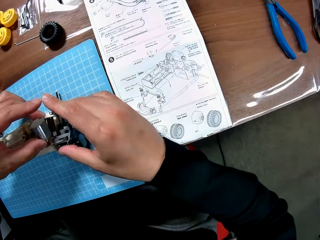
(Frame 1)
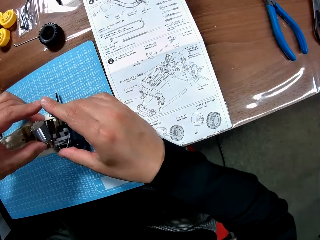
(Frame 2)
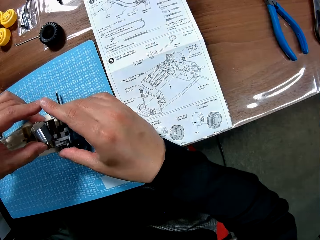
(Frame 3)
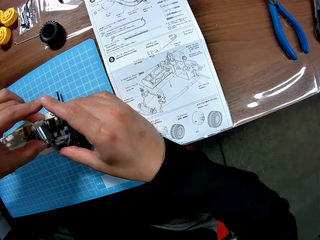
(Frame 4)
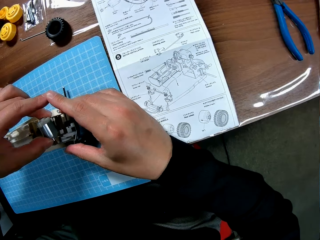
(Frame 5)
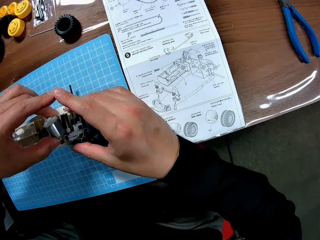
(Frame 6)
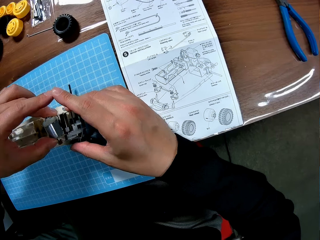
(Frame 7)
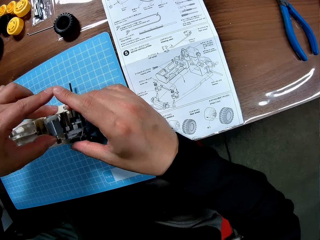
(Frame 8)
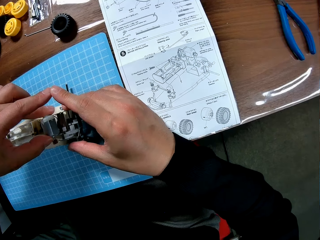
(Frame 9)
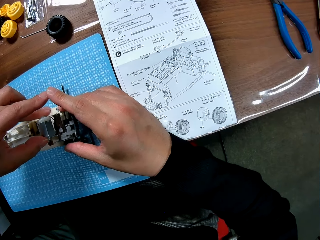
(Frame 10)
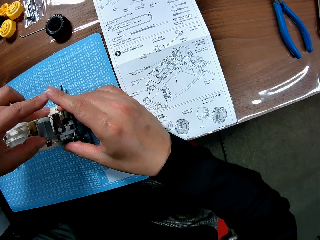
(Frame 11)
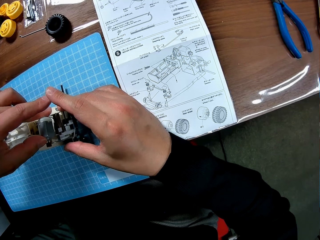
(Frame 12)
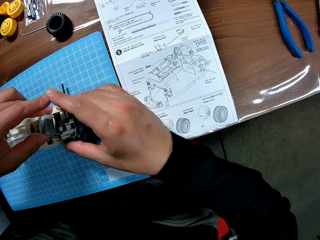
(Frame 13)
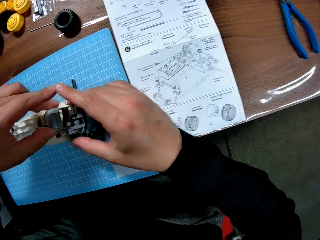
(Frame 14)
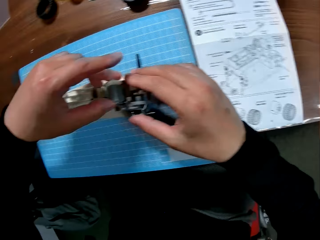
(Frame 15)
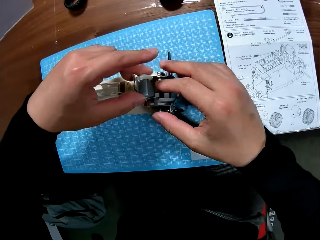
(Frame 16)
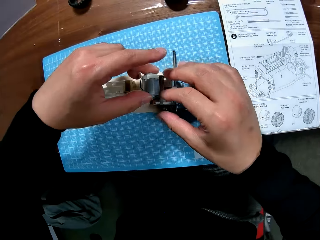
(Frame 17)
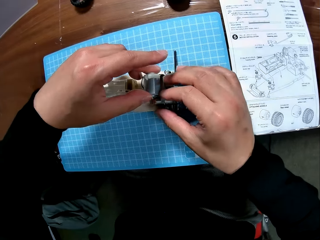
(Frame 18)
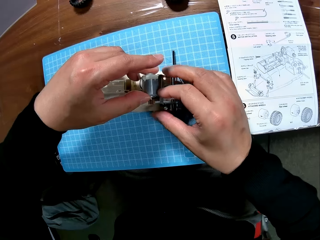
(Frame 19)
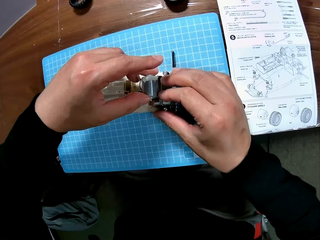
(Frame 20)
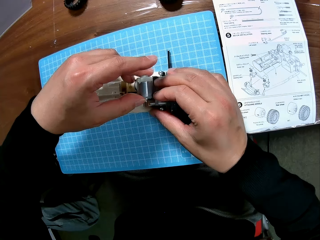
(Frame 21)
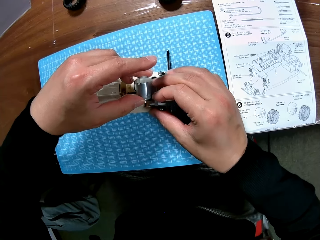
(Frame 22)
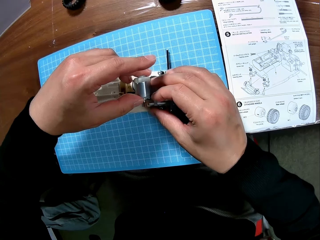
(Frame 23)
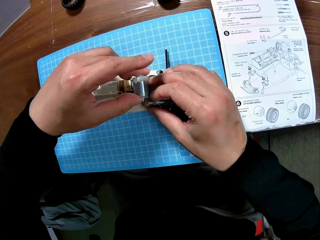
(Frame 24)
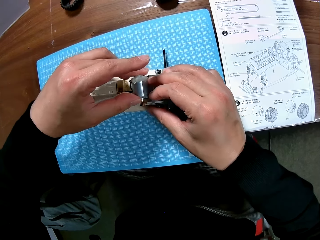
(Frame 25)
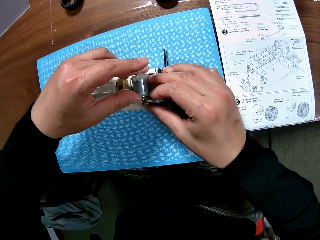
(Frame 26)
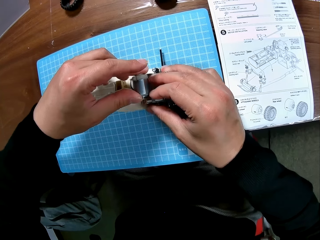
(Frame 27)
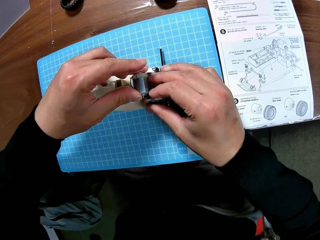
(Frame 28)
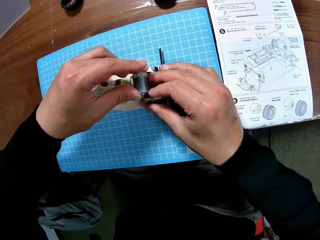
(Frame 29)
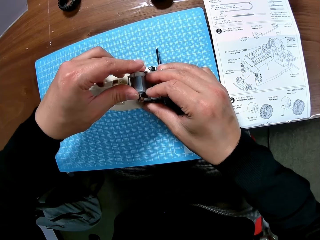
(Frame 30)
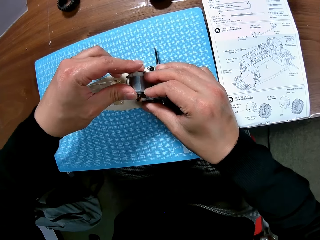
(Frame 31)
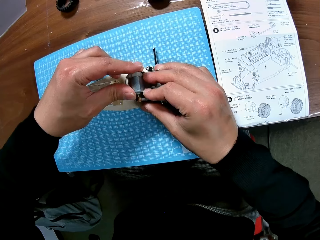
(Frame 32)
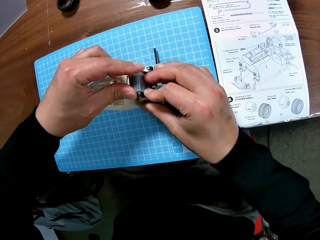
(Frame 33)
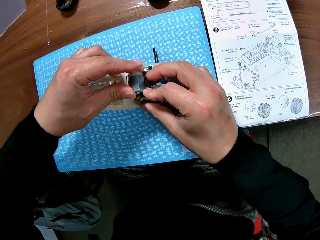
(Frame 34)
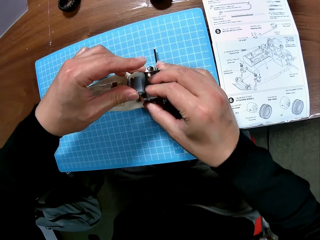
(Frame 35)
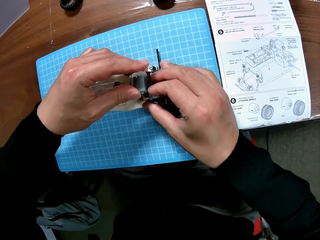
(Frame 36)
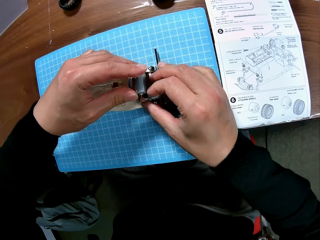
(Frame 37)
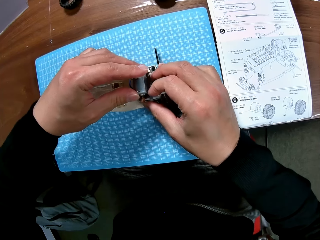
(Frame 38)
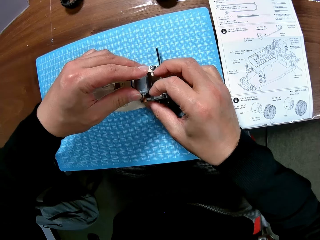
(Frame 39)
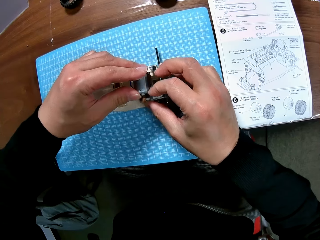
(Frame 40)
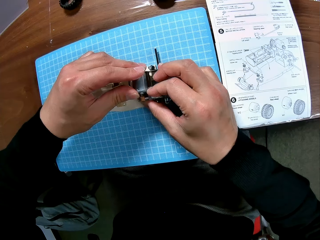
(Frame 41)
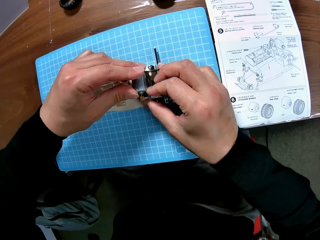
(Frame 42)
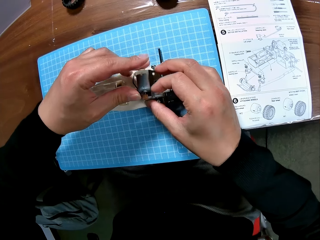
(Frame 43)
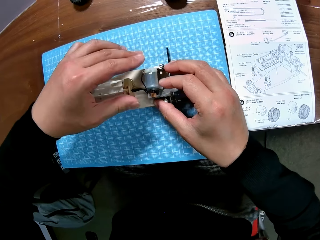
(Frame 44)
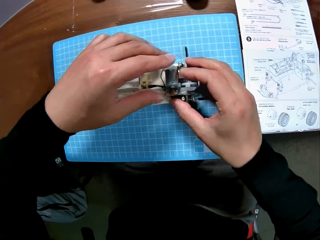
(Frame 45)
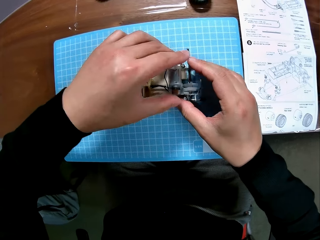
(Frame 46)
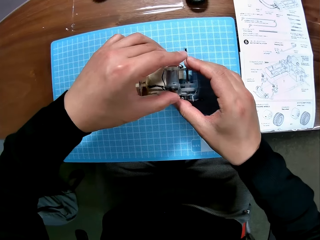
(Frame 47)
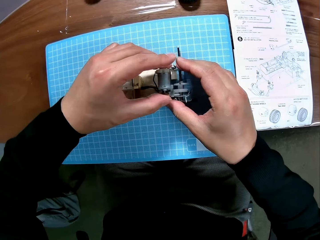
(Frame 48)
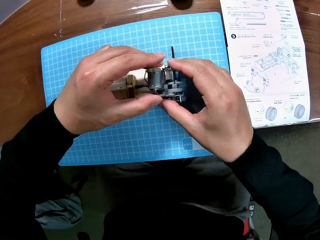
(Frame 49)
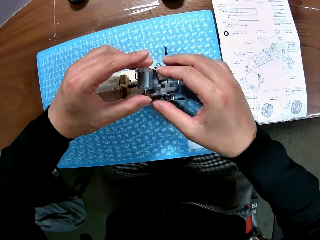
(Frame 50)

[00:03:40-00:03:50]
The camera wearer fits the motor on a gear box. They hold the gear box. They fit the motor on the gear box.

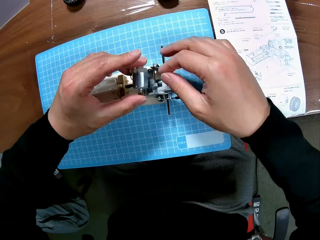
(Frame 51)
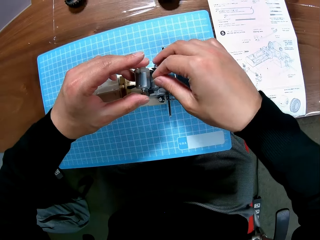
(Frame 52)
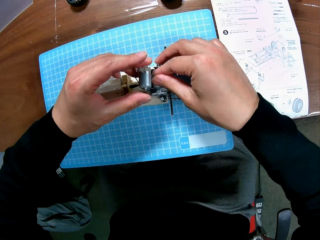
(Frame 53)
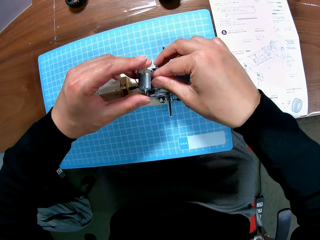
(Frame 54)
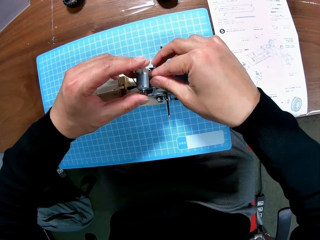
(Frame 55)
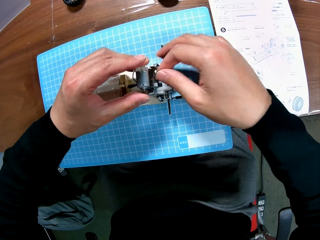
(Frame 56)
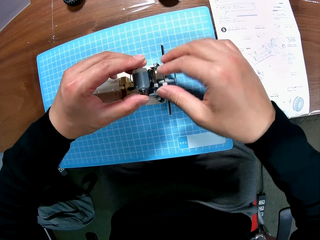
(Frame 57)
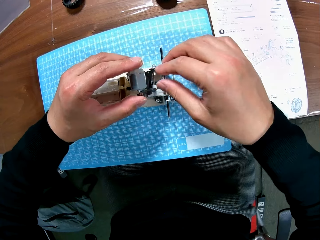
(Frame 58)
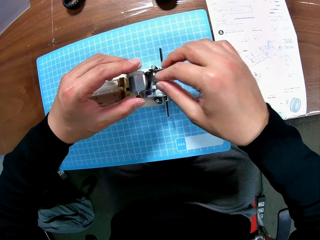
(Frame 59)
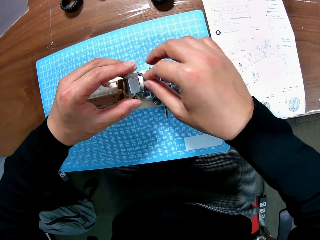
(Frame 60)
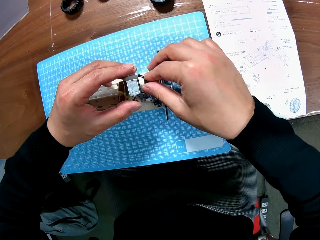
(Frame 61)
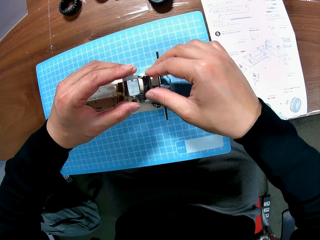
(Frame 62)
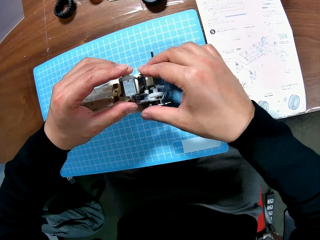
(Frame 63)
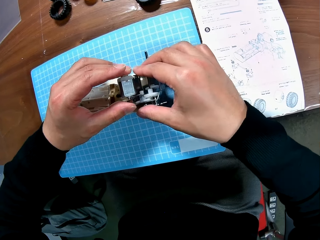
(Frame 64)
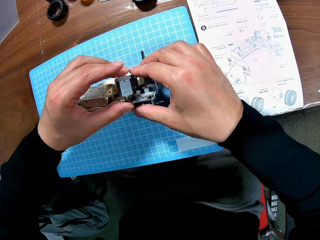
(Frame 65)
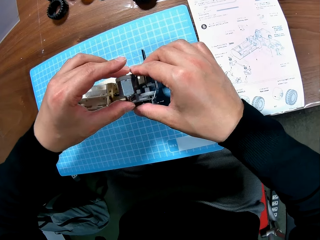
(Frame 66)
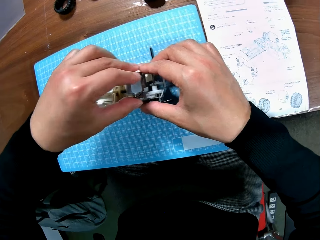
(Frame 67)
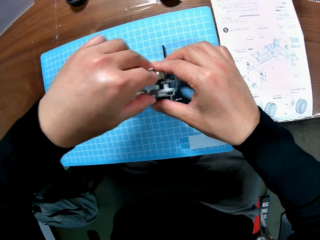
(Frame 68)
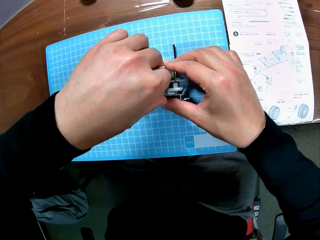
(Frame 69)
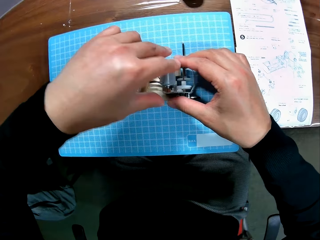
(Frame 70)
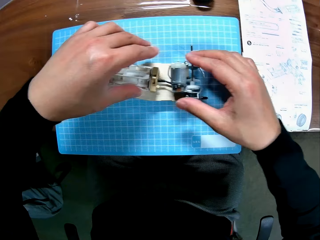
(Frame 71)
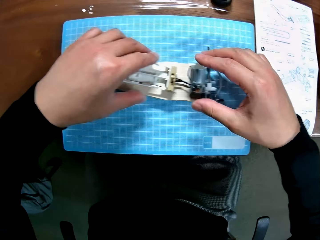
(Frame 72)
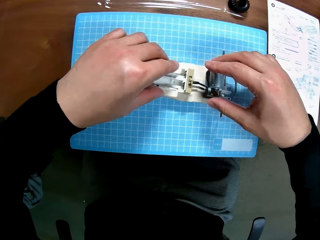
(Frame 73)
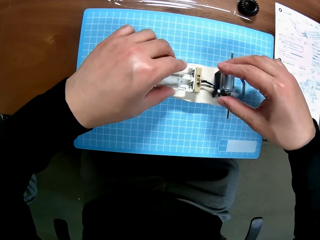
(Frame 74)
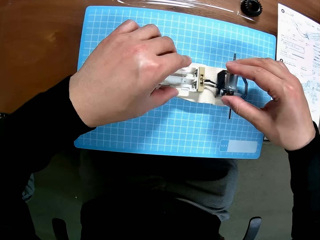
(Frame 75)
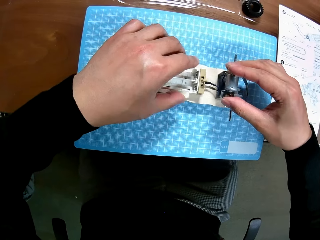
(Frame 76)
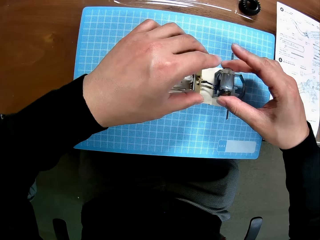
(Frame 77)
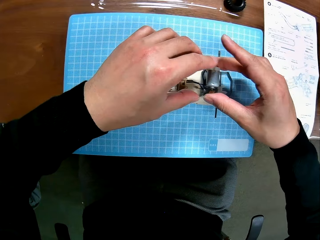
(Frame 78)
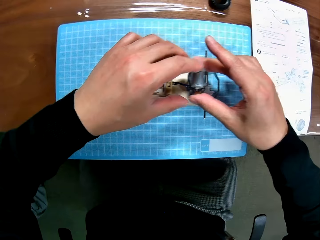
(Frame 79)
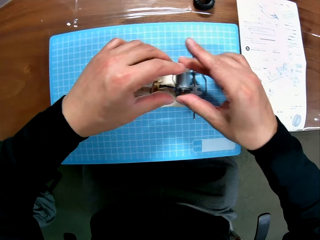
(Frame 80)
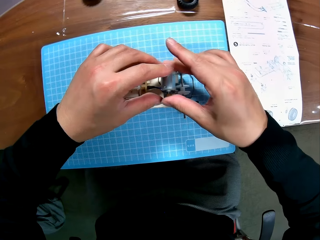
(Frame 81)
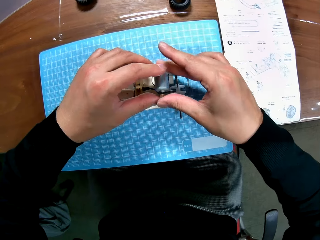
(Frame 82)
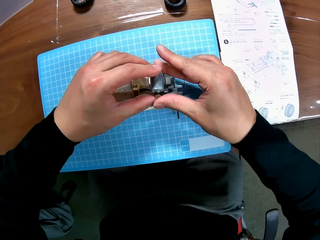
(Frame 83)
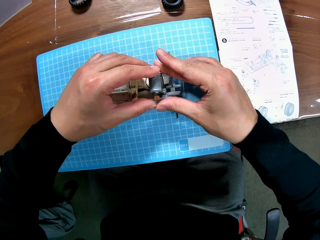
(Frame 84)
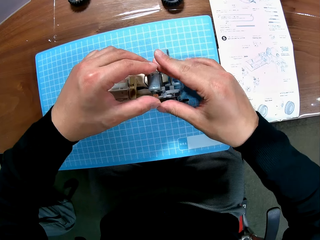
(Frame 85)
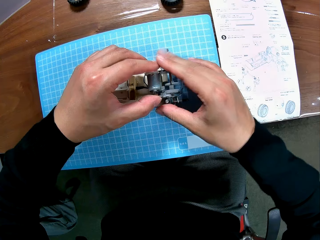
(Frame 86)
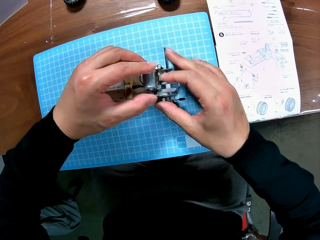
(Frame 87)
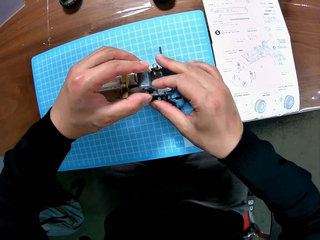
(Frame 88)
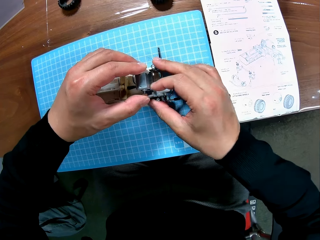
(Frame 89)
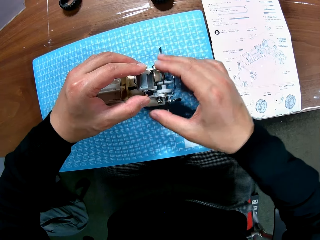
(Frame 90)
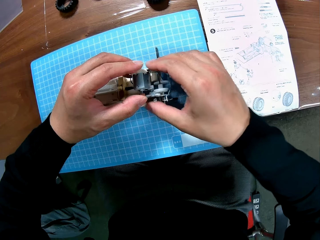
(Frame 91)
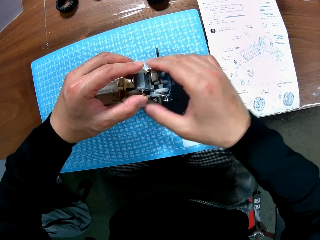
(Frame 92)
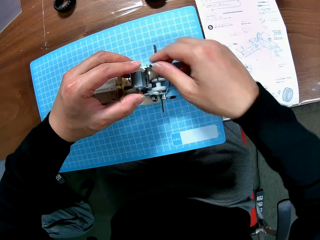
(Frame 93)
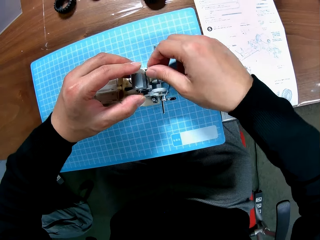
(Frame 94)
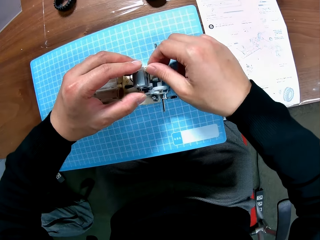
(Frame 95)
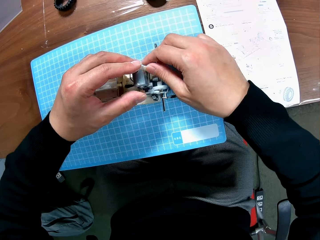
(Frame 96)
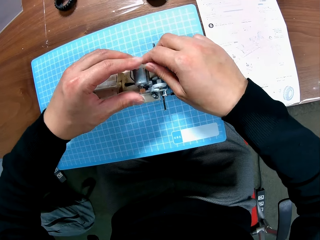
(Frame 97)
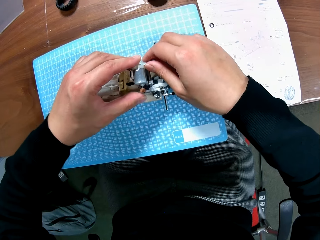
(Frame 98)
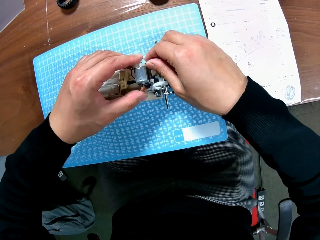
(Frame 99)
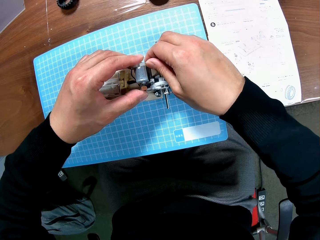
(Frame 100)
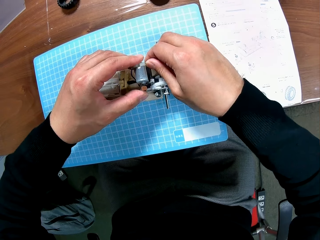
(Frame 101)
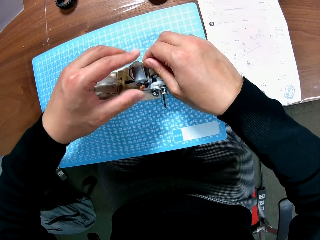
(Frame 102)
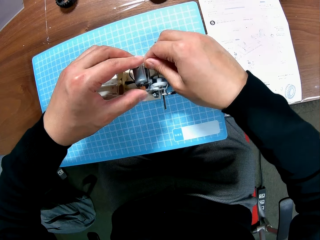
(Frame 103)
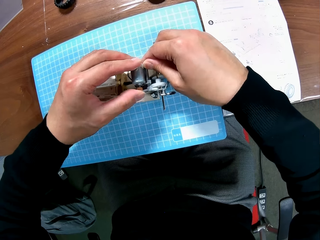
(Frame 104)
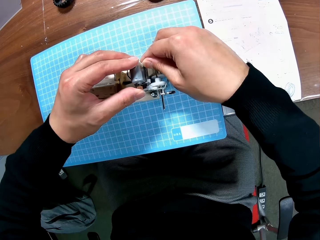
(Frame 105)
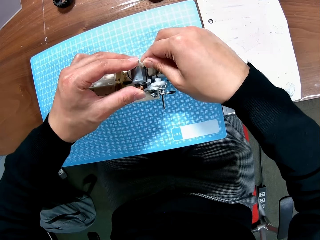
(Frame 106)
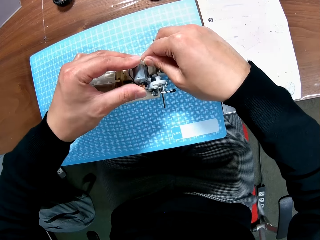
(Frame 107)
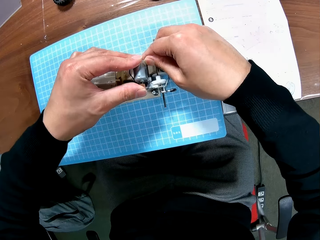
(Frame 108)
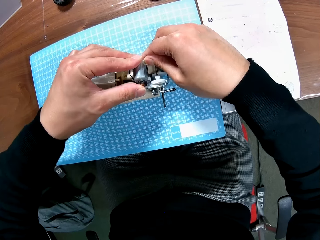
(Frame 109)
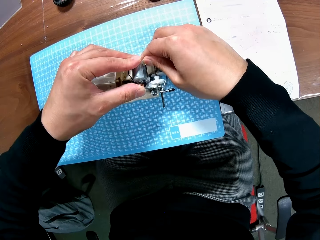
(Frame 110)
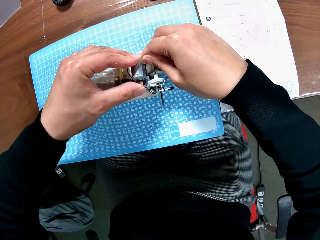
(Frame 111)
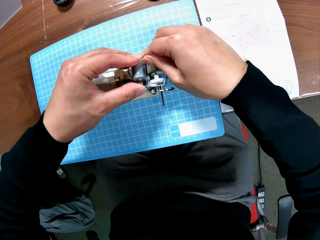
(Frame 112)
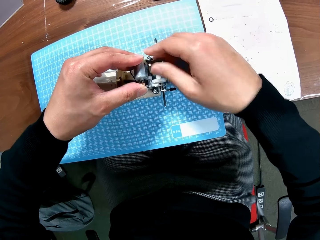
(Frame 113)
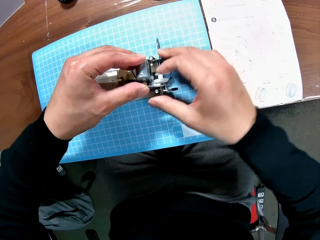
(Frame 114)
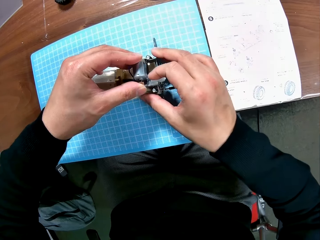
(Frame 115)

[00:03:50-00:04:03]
The camera wearer adjusts the electric motor of the device with his hands. He adjusts the electric motor of the device with his left hand. He holds the device with his right hand. He adjusts the electric motor of the device on a gear box with his right hand. He grips the battery box. He passes the electric motor to his left hand. He holds the device with his right hand. He fixes the electric motor on the device with his left hand.
